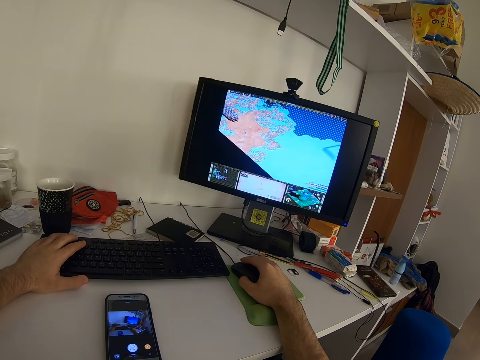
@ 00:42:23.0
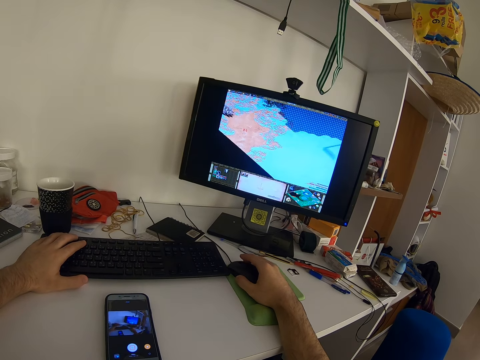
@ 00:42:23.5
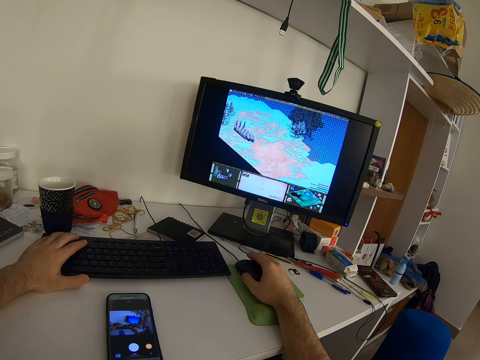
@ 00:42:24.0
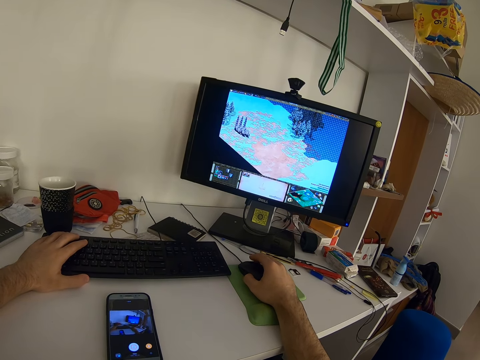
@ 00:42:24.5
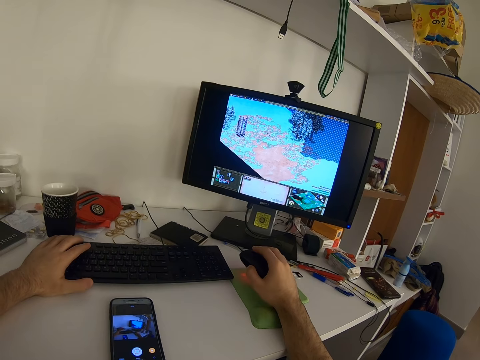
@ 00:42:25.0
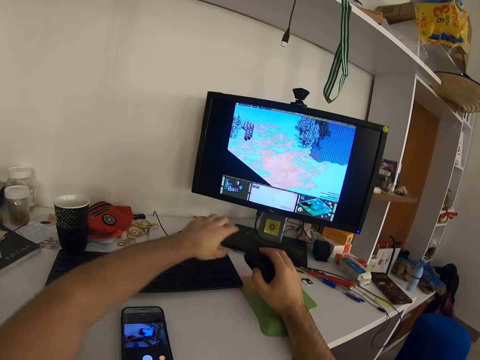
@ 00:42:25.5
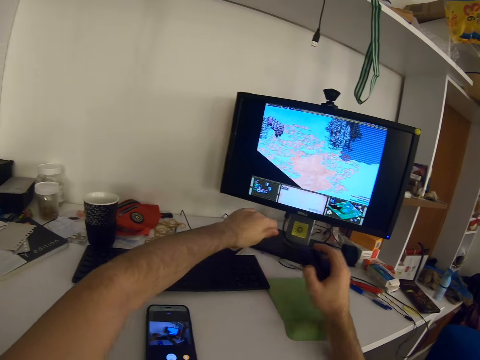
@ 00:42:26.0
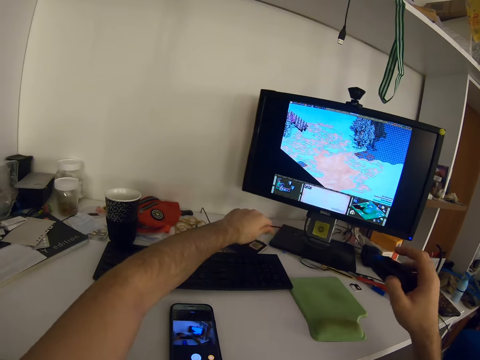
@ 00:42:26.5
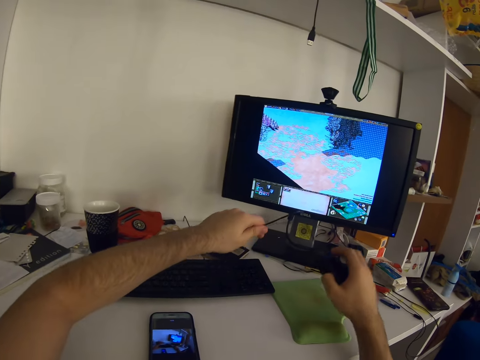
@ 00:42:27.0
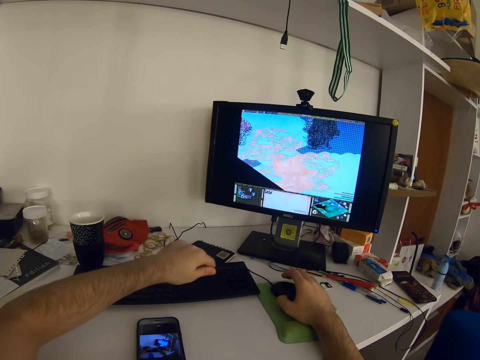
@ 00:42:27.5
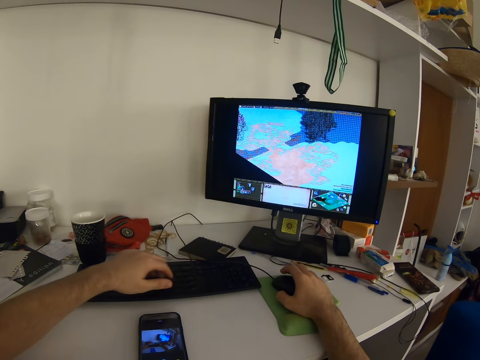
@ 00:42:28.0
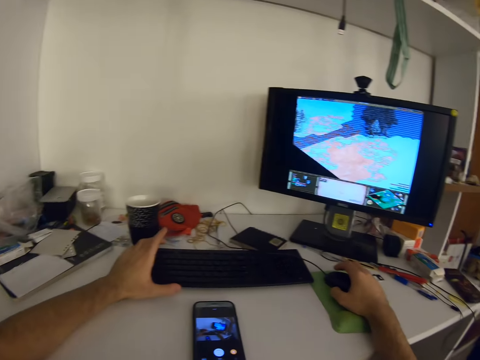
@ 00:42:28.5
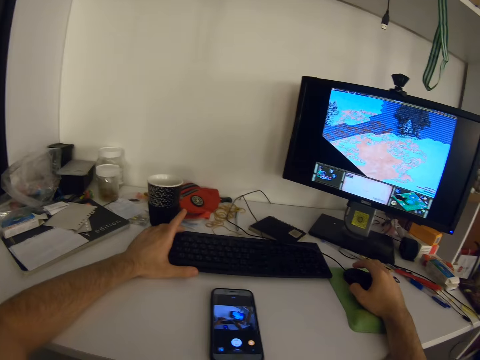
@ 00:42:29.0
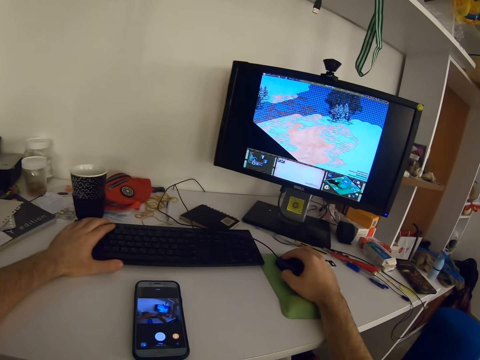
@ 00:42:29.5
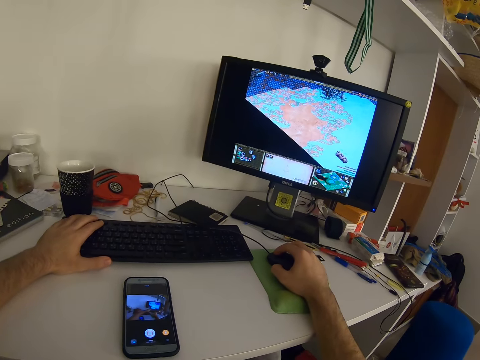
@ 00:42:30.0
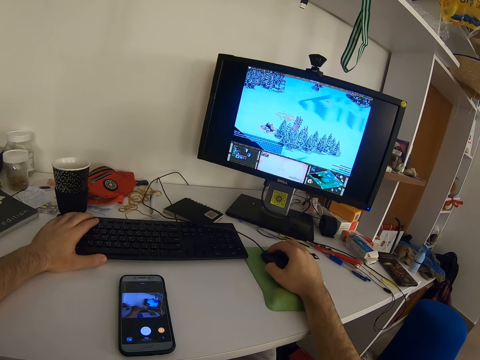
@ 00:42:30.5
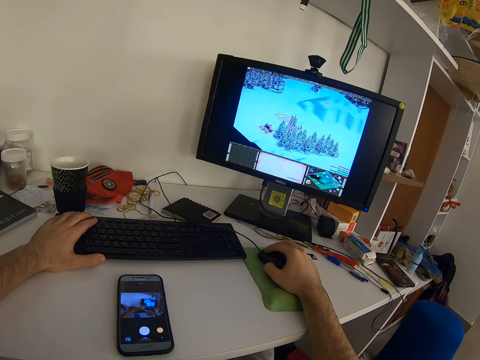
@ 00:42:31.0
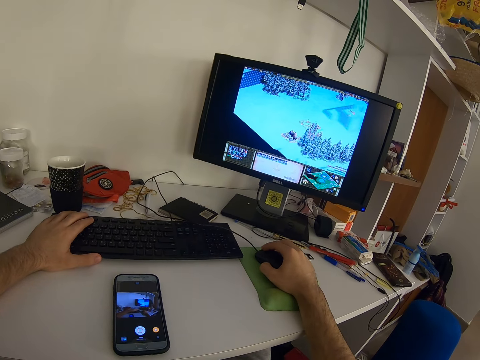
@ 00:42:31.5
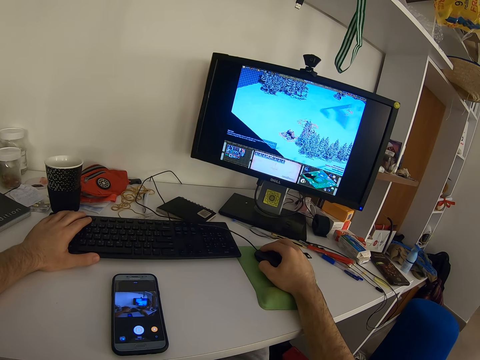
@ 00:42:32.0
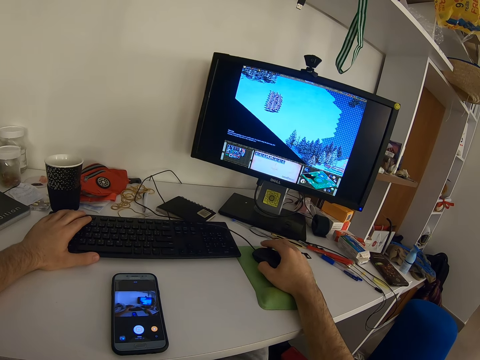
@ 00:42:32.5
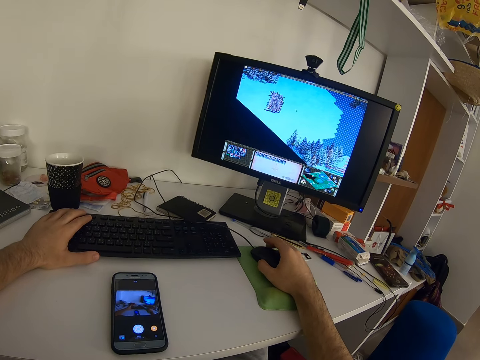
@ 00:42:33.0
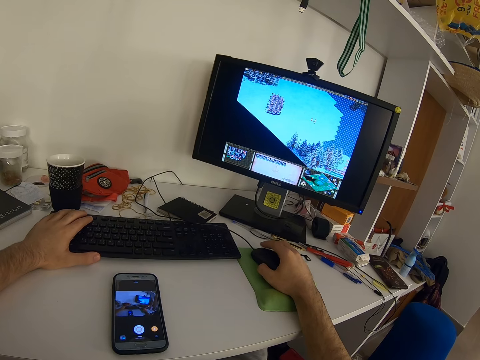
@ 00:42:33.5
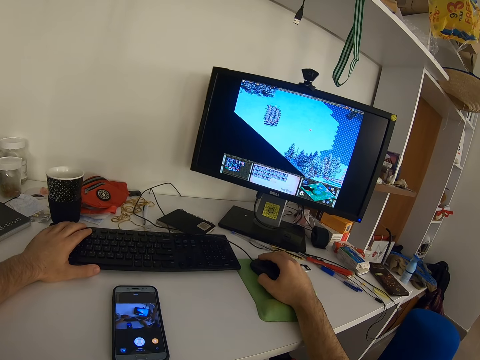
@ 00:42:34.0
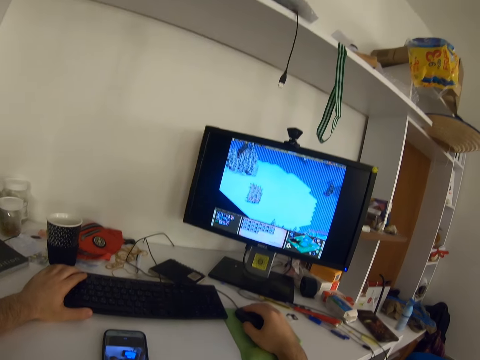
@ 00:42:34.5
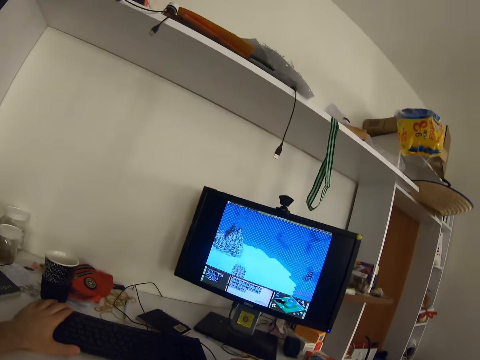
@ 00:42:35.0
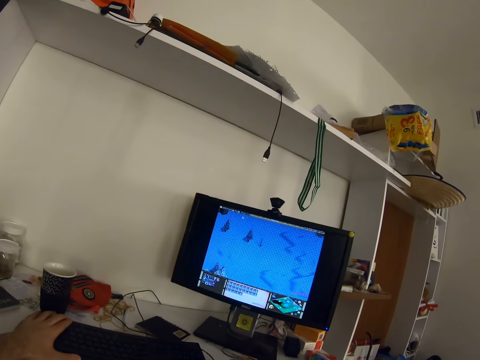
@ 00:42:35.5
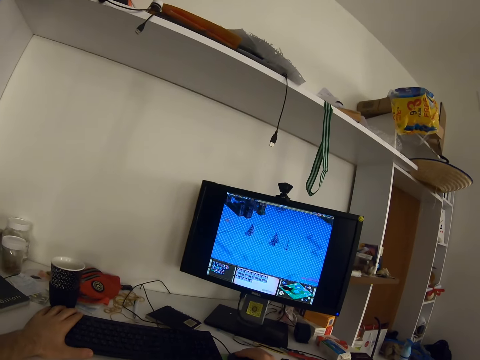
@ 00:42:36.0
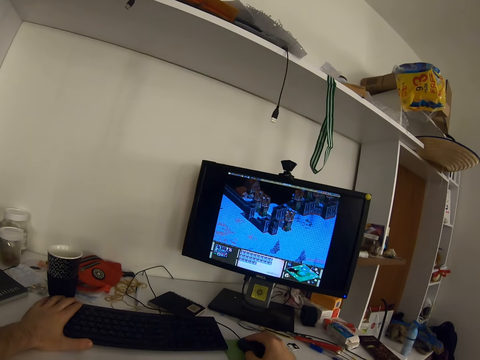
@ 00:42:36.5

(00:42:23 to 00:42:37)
The camera wearer lifts the mouse. He pulls the mouse cord with his left hand. He puts the mouse on the table. He places his left hand on the keyboard. He holds the keyboard. He clicks the mouse. He moves the mouse. He clicks the mouse.

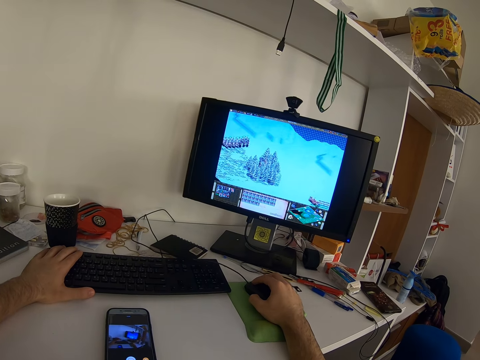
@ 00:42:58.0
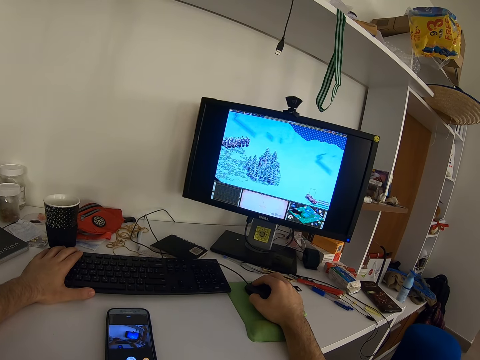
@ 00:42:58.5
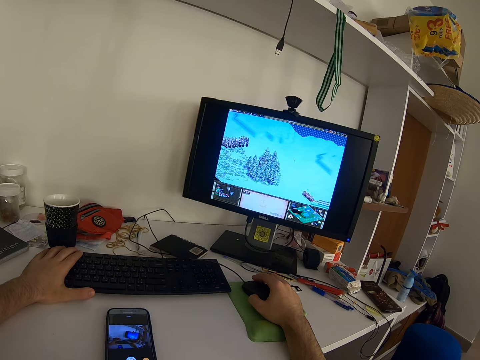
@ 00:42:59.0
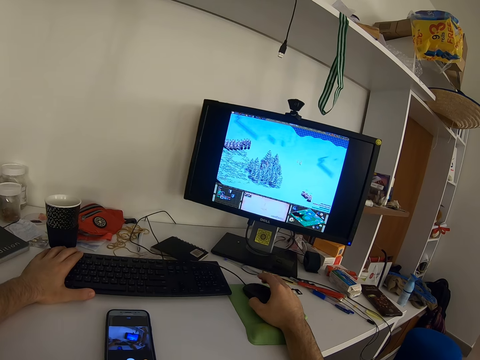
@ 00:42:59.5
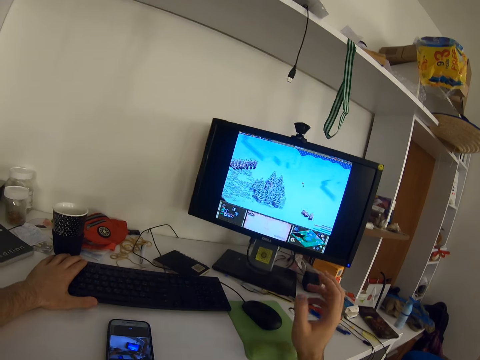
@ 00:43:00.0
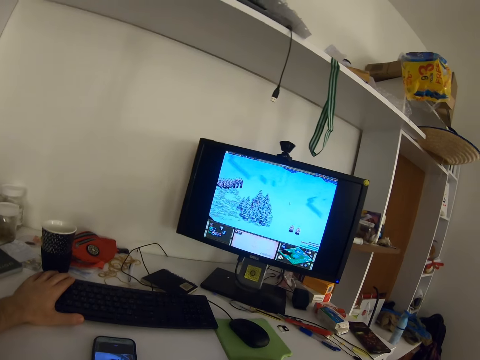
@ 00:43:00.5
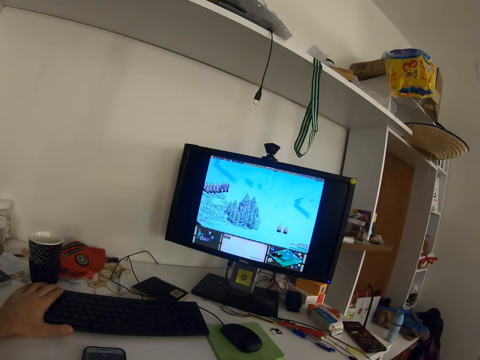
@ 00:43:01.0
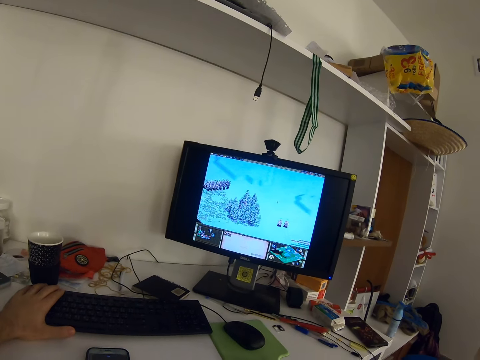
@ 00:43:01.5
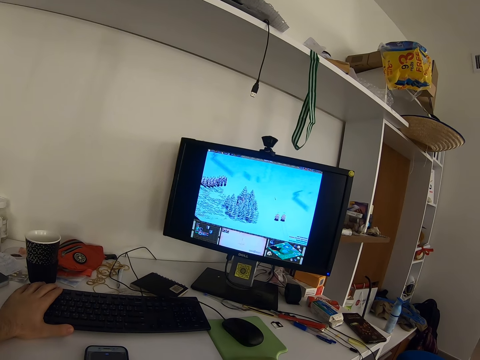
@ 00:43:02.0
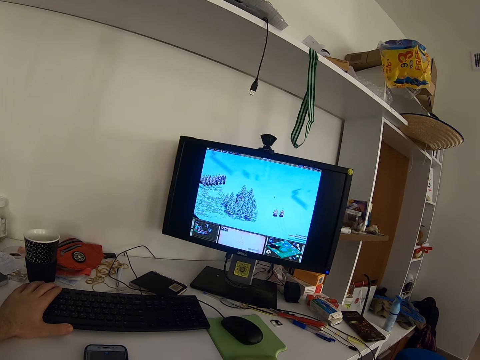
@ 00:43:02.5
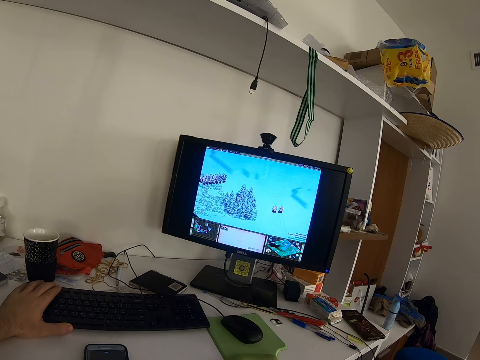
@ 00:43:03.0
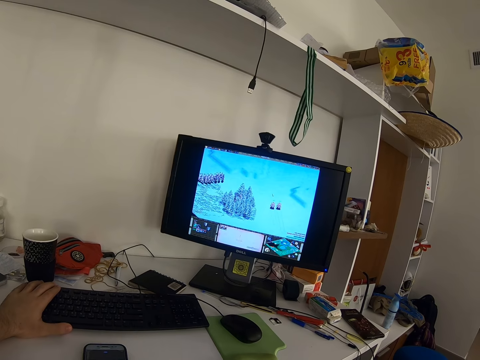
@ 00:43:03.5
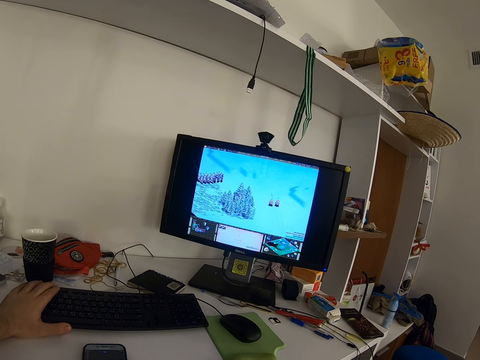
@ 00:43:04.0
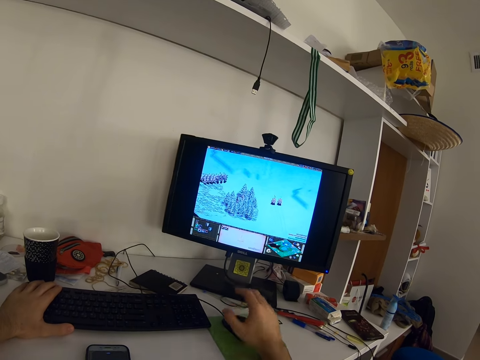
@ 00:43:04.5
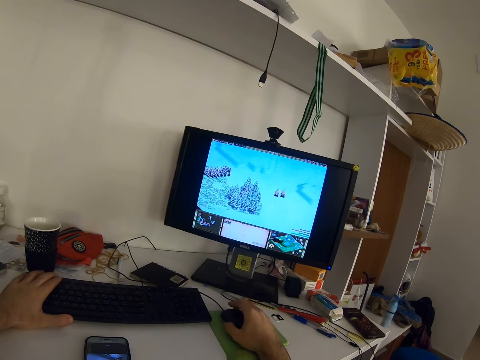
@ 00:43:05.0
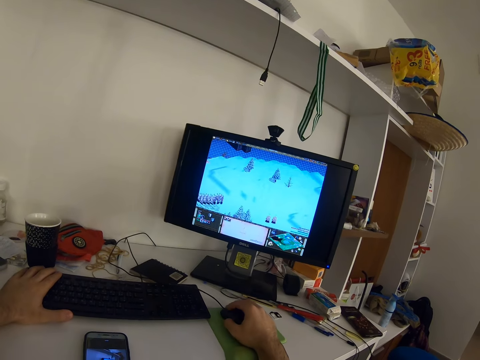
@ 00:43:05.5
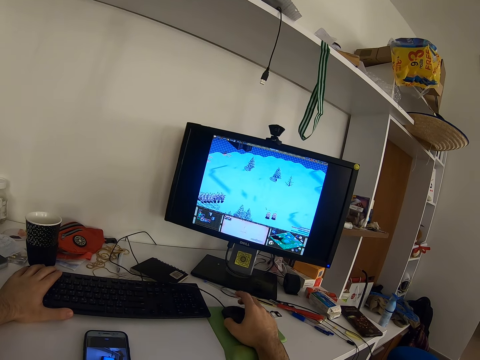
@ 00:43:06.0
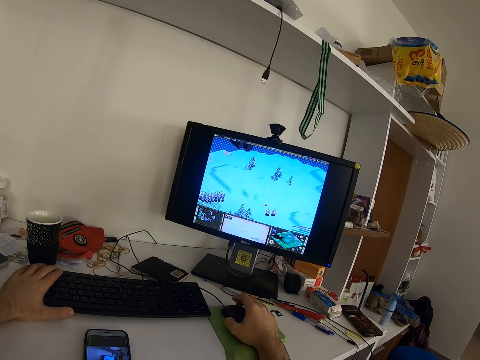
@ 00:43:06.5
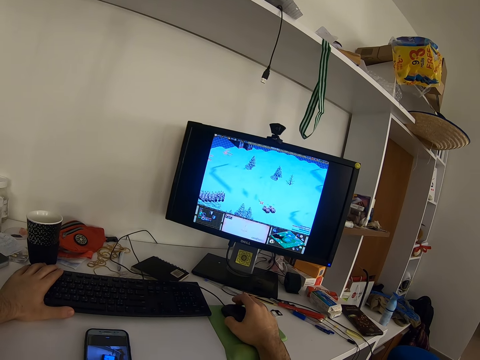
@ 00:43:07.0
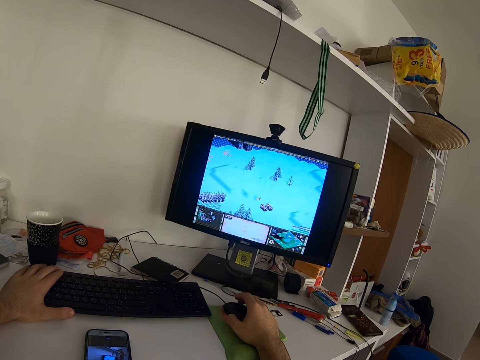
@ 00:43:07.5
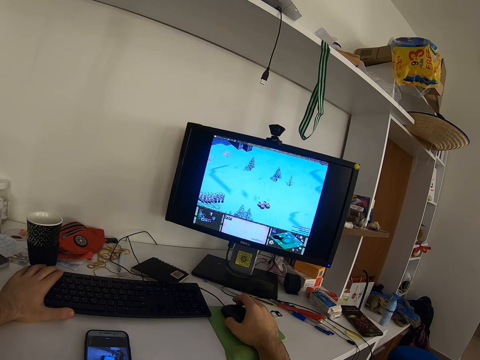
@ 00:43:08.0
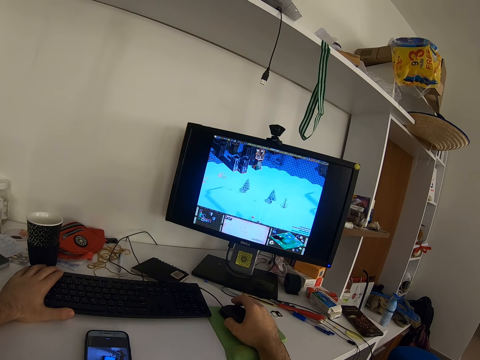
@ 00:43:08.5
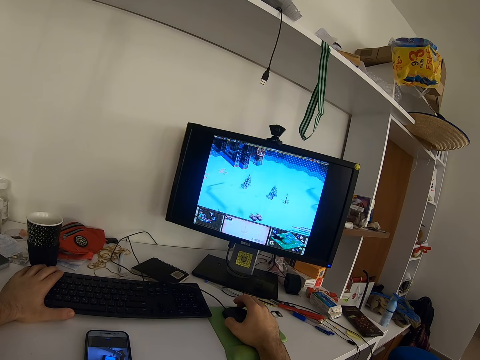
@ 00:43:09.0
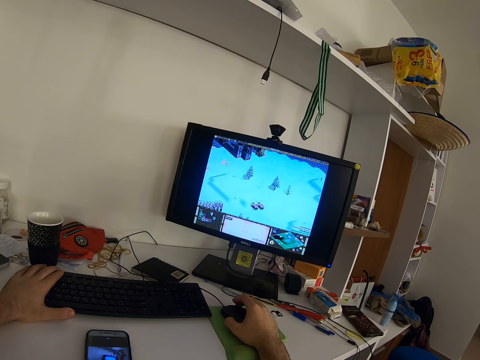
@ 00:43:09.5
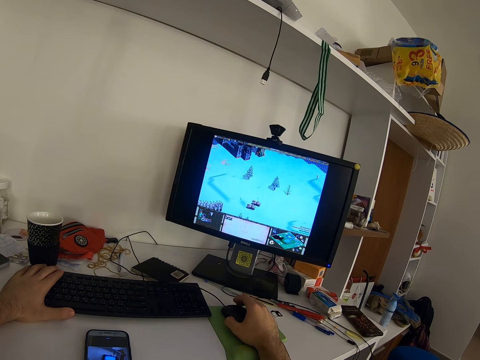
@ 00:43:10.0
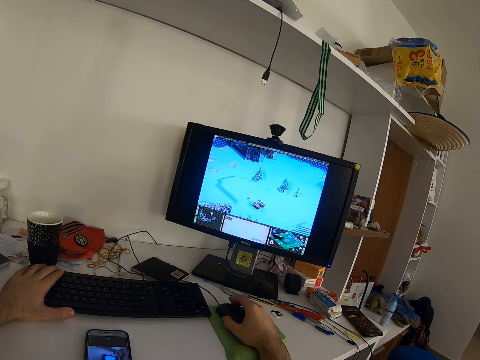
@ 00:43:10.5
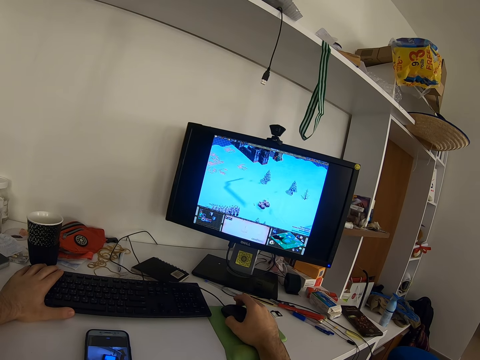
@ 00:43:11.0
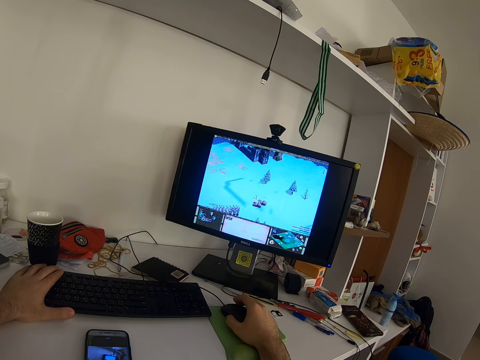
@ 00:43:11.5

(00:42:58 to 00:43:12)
The camera wearer touches his face with his right hand. He holds the mouse with his right hand. He clicks the mouse. He drags the mouse.
